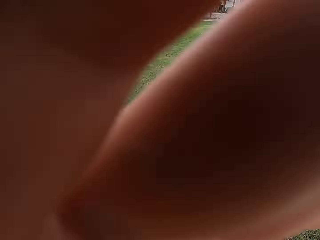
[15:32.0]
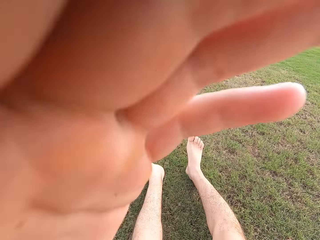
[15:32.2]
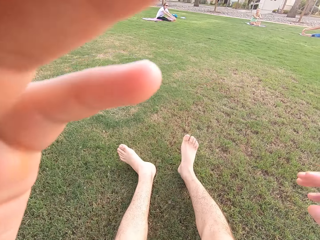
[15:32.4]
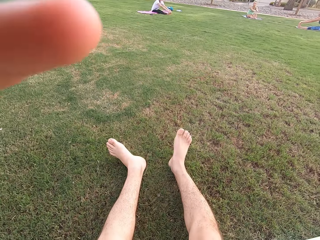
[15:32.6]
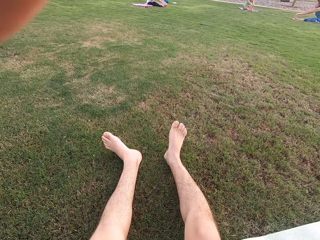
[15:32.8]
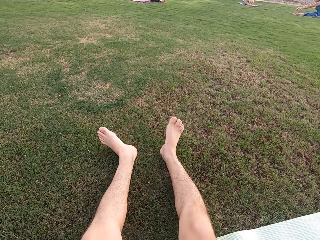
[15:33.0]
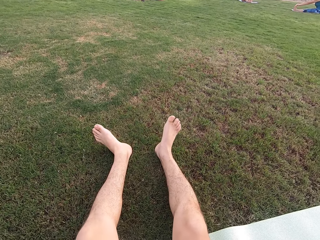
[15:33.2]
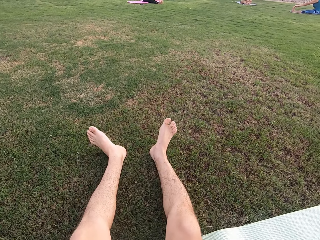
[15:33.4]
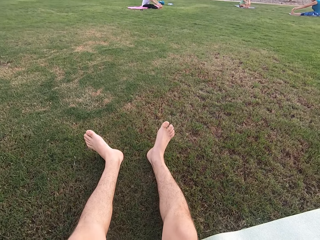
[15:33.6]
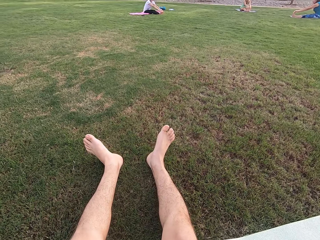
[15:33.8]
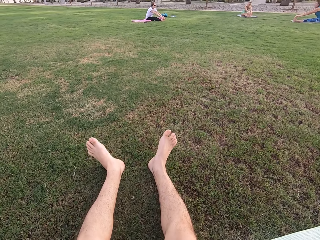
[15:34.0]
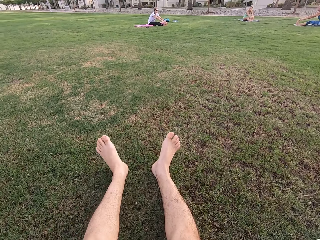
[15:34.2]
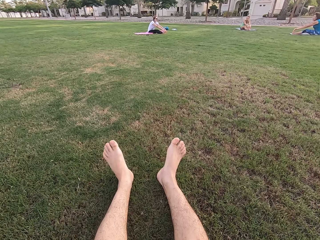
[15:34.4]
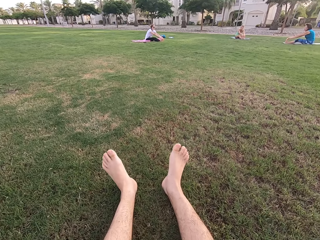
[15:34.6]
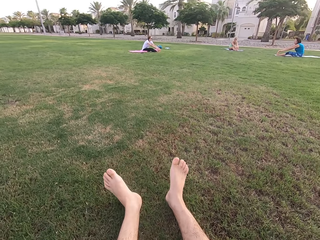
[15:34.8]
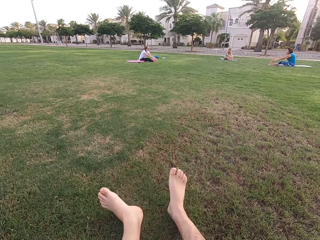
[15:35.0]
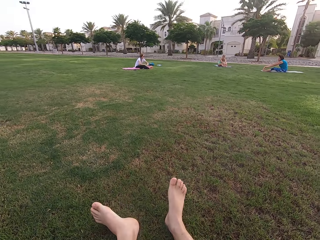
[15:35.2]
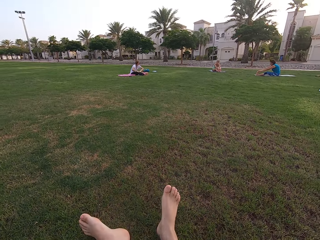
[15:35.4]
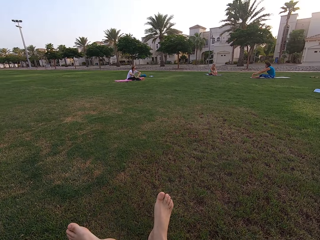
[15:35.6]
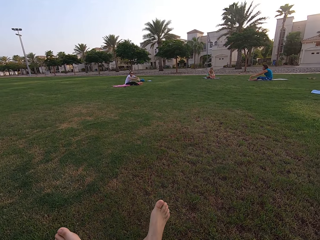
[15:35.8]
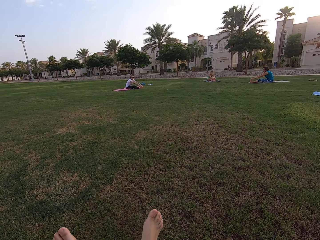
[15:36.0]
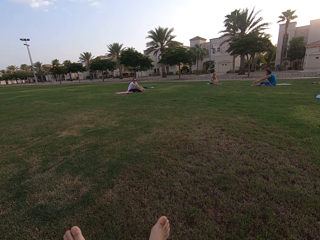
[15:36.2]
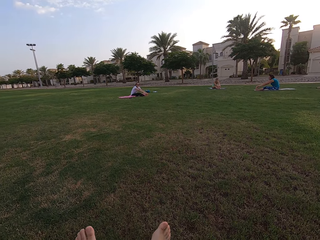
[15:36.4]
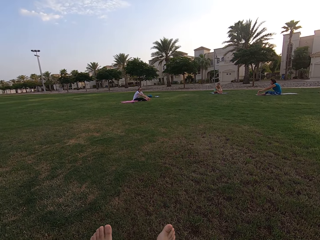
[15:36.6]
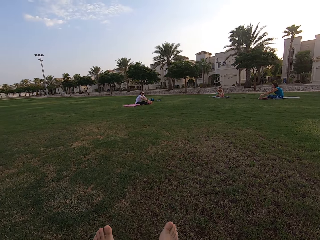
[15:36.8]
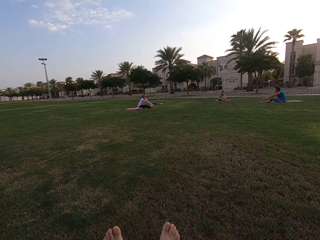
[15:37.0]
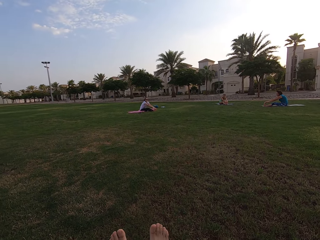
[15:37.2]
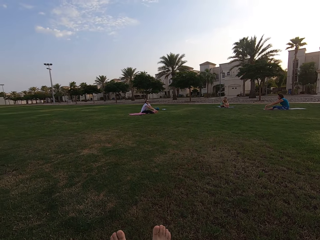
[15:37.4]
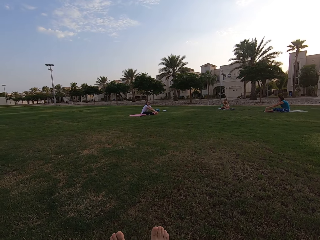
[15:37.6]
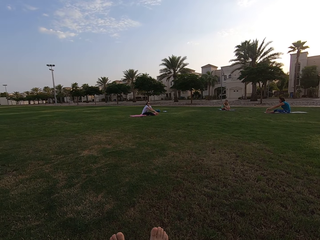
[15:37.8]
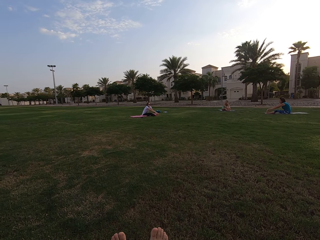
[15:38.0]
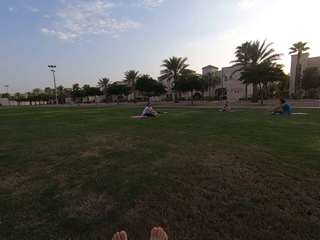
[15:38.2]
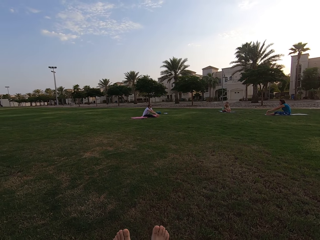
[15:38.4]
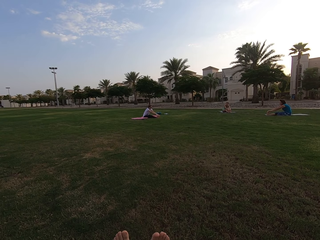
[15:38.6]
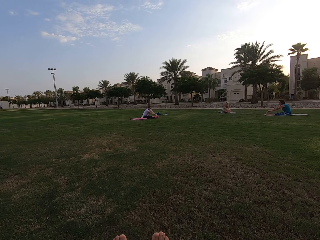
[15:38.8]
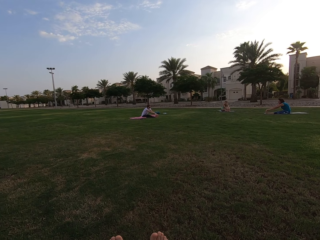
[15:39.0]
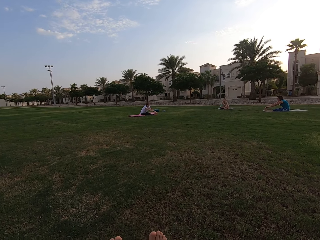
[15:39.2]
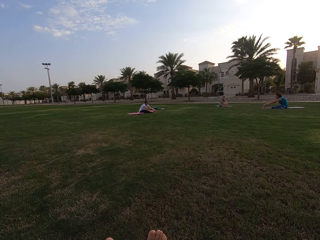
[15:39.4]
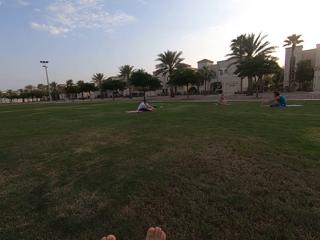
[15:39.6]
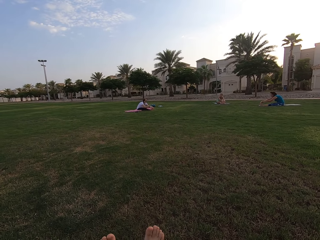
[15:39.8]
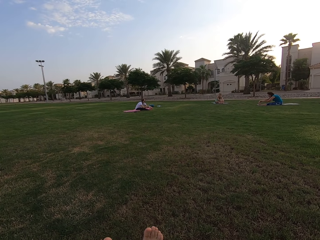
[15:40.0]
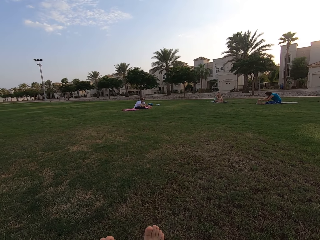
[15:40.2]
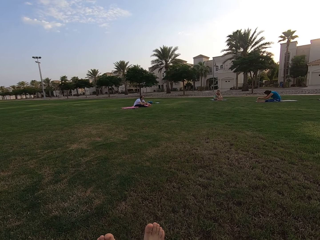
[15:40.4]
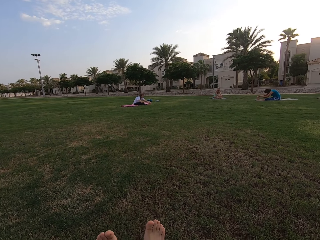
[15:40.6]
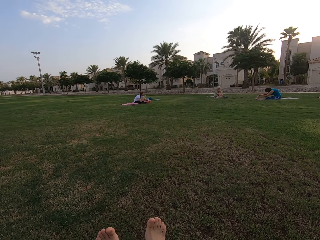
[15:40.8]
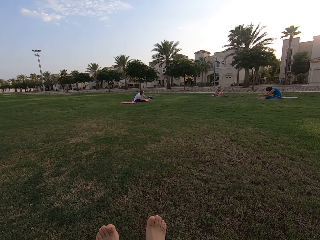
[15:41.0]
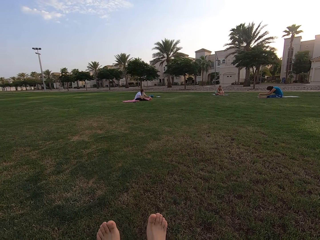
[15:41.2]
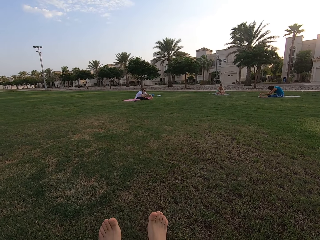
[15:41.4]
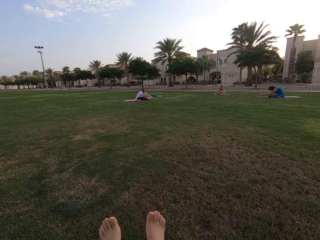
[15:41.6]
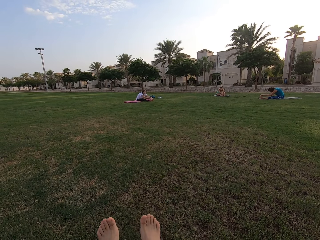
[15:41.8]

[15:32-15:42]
The camera wearer adjusts the camera. Women sit on the ground.

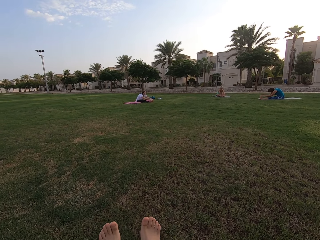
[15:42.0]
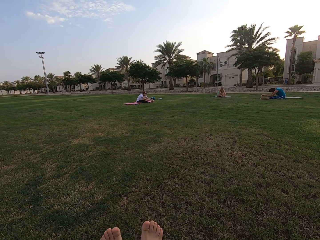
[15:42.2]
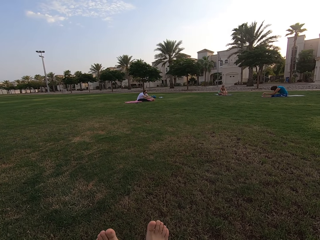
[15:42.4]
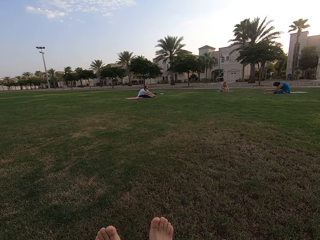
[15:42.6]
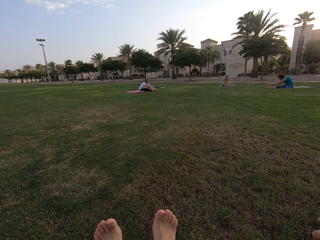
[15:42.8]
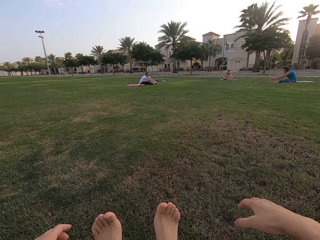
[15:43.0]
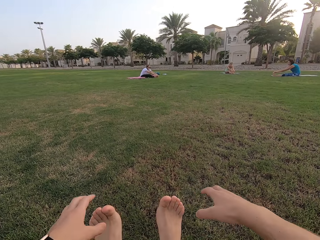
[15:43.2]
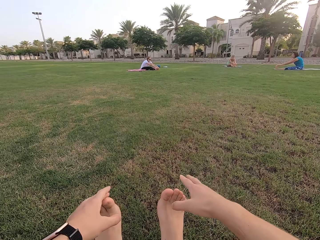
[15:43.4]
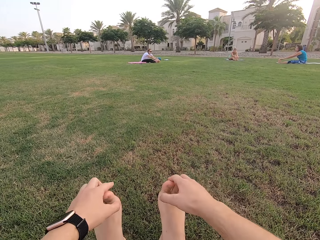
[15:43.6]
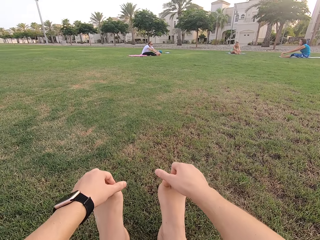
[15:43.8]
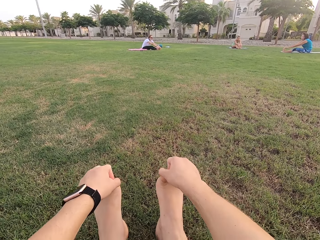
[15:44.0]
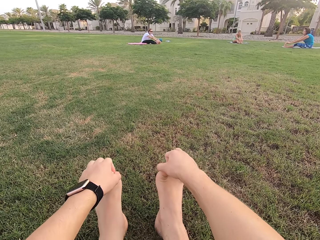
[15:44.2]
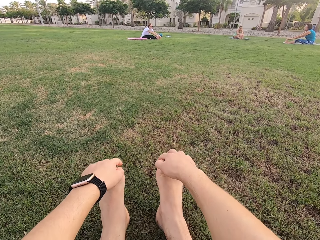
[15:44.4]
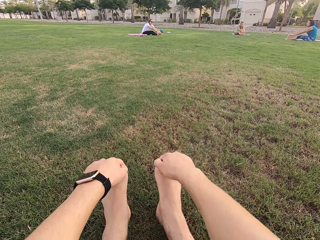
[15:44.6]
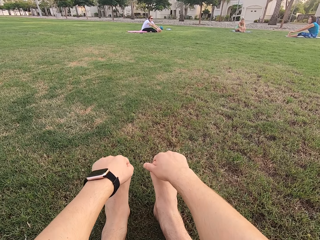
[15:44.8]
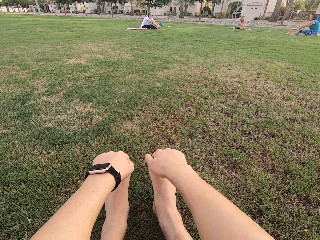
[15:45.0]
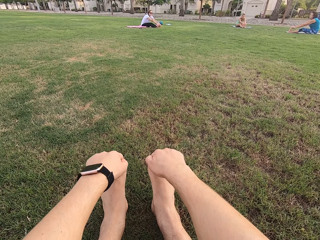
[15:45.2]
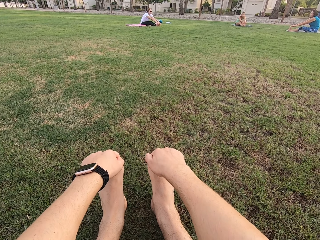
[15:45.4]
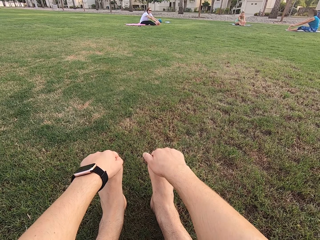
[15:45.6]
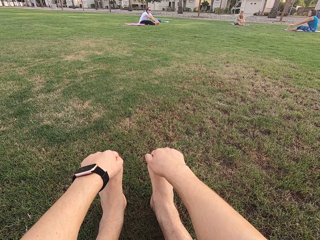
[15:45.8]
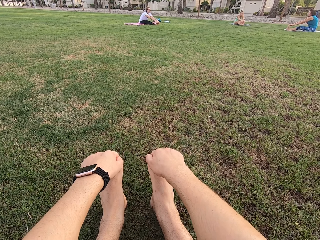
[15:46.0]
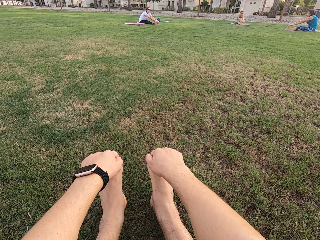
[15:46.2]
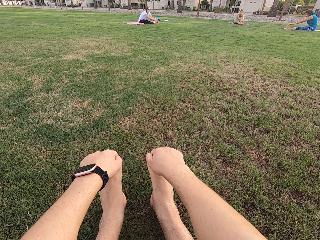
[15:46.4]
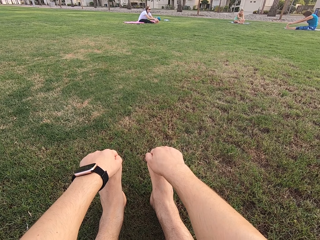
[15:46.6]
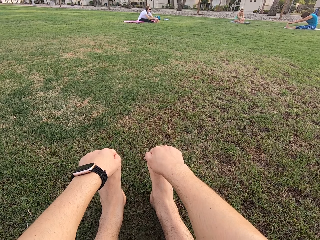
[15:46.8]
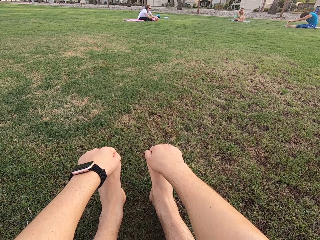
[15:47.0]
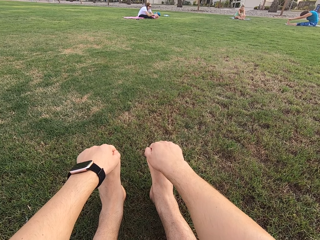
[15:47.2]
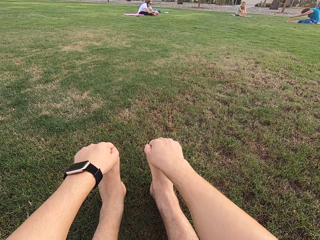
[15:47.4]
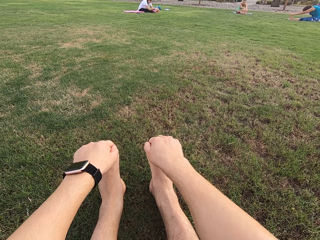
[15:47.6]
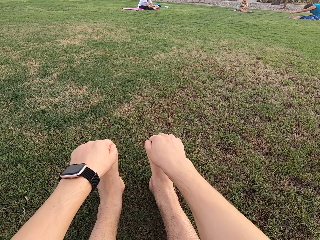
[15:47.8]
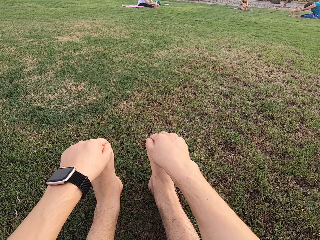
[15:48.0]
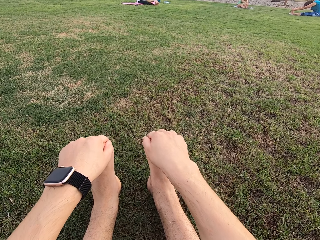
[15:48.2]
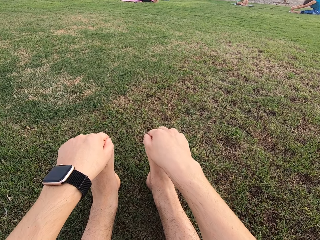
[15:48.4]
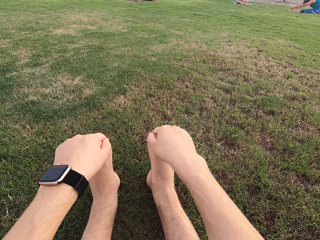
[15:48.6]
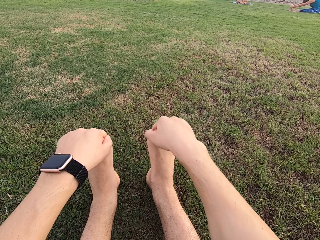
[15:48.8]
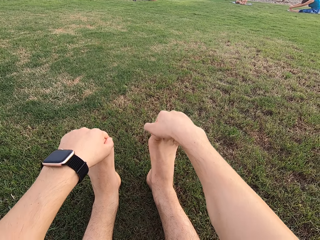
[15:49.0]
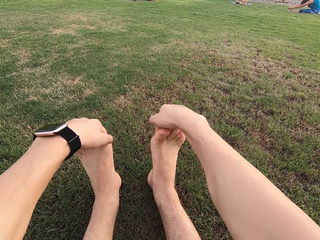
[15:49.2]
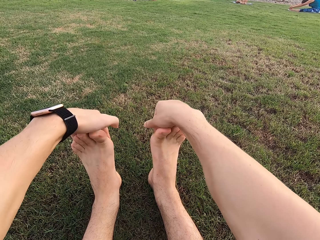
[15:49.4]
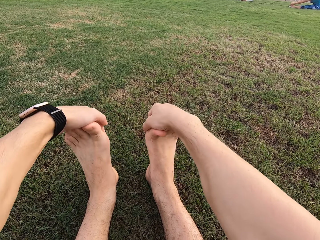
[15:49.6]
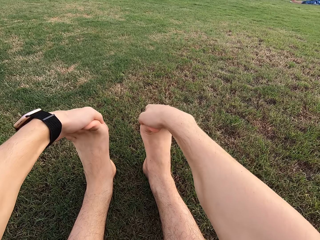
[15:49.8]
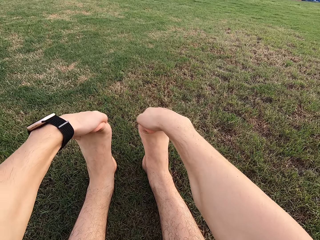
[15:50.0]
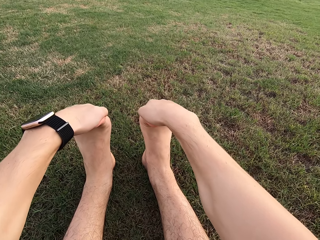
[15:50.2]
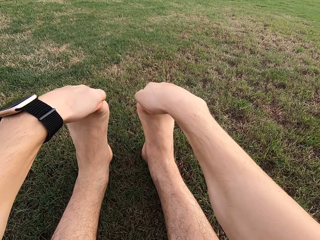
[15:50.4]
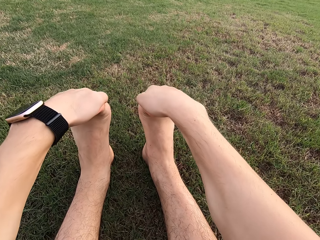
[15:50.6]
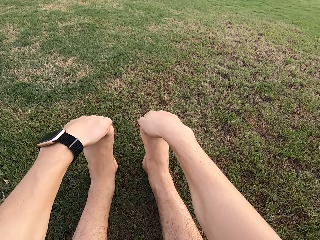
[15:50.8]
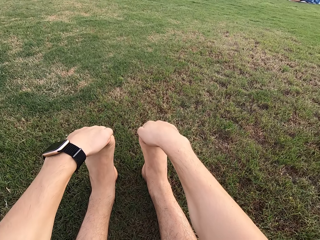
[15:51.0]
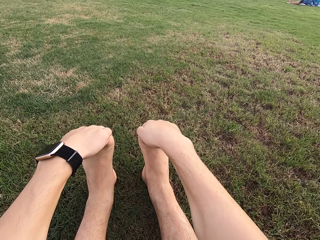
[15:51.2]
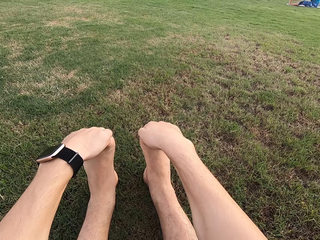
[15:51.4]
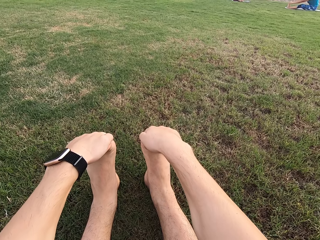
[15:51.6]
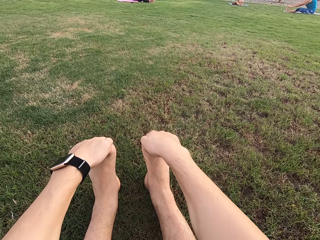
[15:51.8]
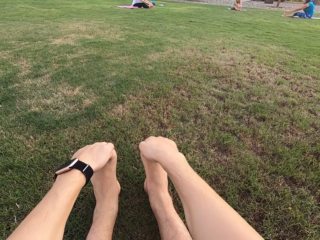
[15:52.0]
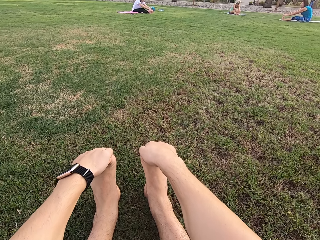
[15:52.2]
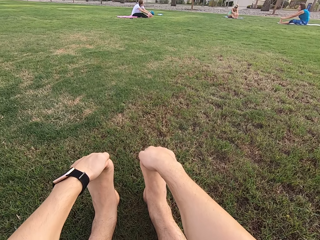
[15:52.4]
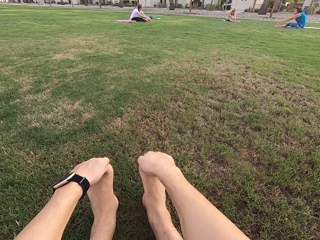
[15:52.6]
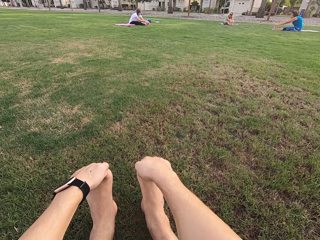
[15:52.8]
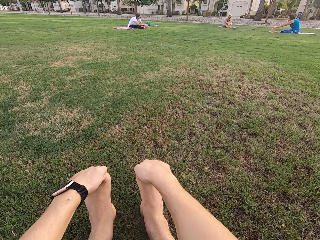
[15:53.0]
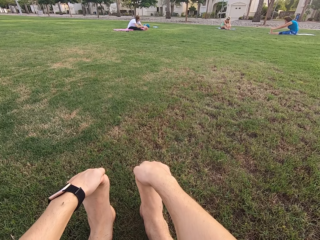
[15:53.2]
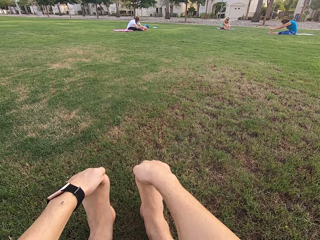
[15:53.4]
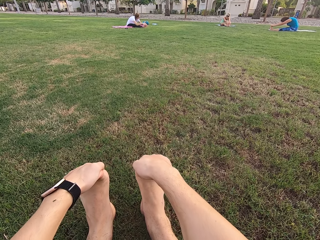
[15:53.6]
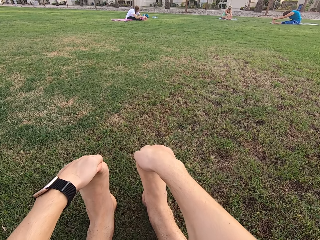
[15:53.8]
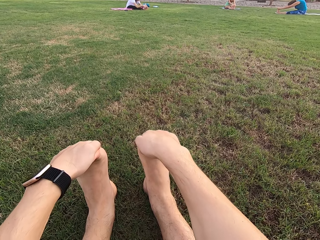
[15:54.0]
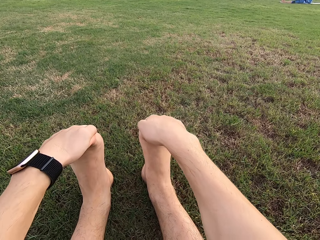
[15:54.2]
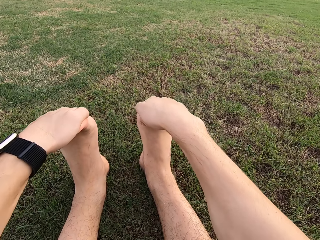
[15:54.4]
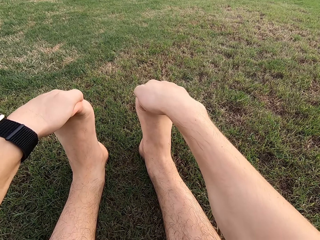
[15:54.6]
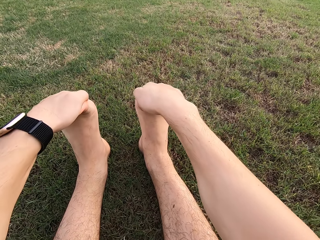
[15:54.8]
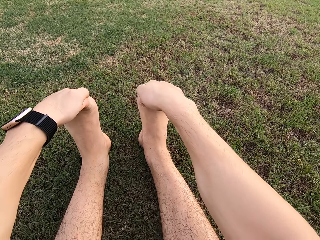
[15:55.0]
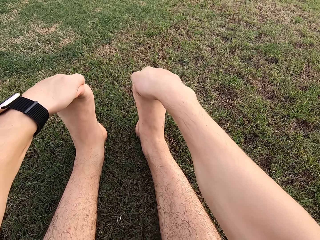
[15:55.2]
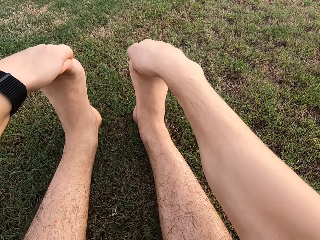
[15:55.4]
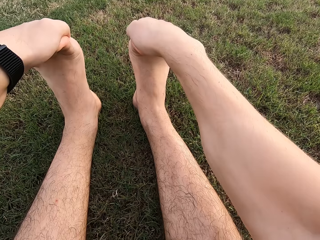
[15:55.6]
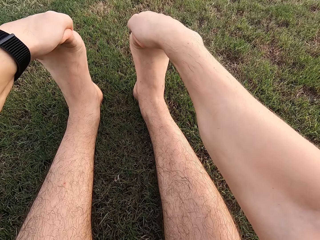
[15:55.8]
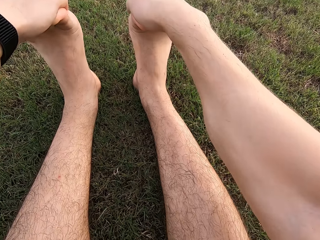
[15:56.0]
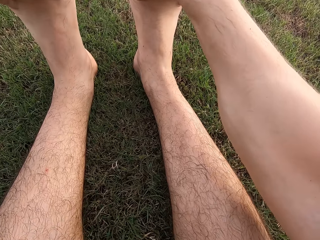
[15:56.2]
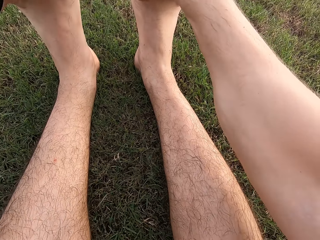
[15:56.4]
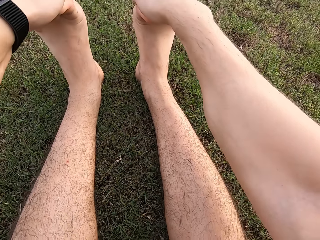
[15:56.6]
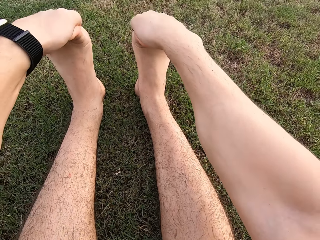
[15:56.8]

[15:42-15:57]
The camera wearer holds his feet. He sits on the ground. Women sit on the ground. The camera wearer sits on the ground.
